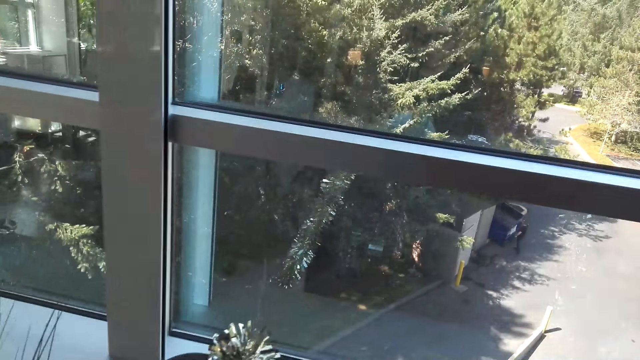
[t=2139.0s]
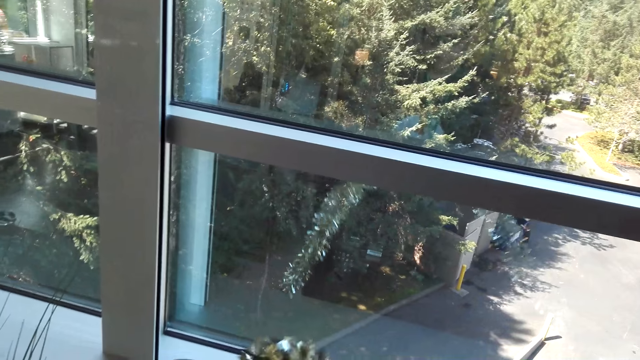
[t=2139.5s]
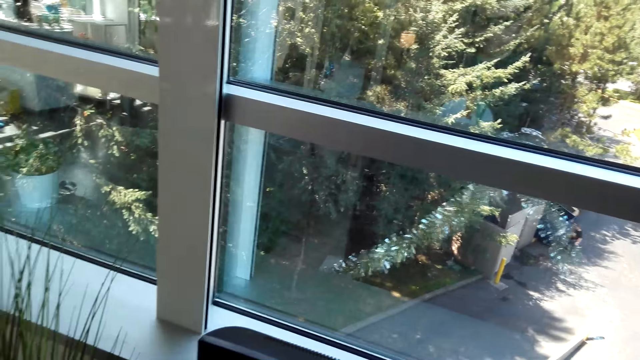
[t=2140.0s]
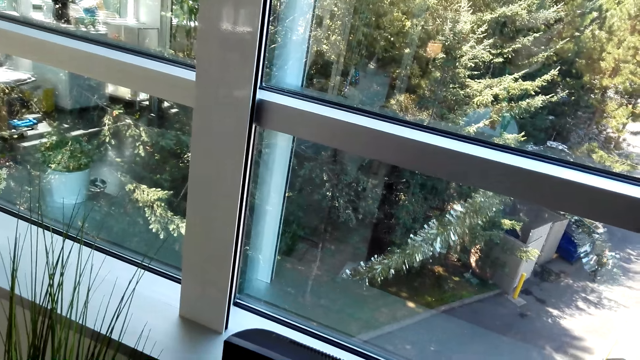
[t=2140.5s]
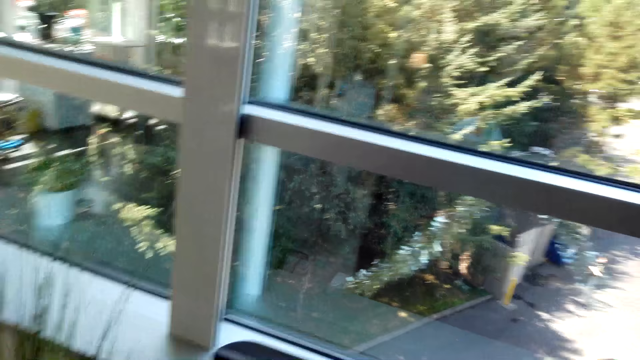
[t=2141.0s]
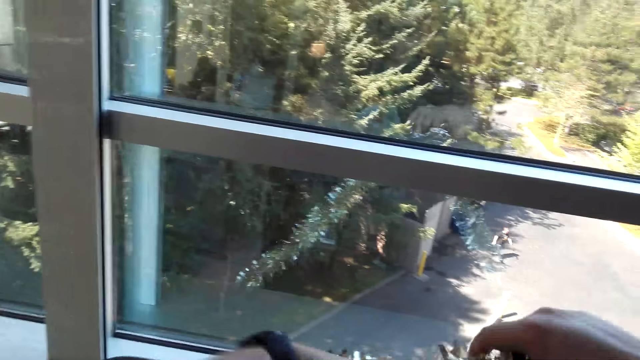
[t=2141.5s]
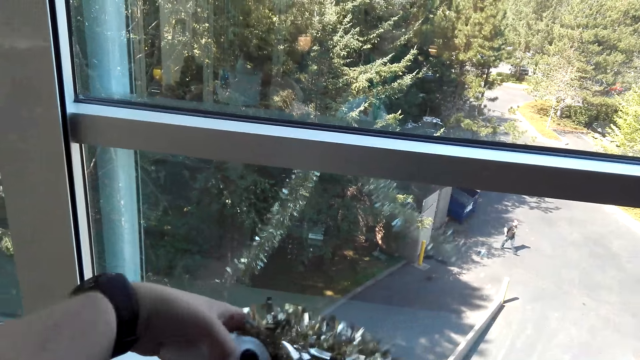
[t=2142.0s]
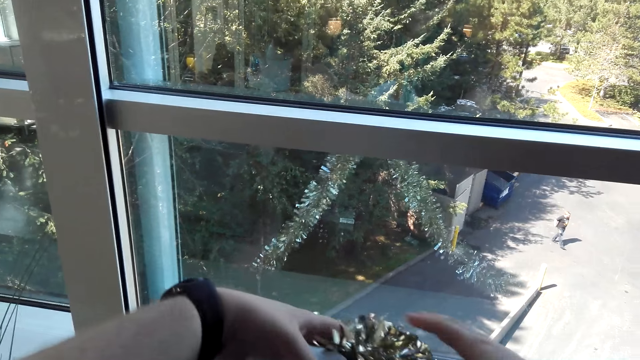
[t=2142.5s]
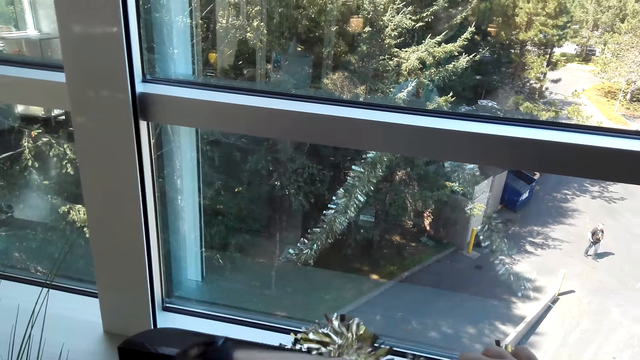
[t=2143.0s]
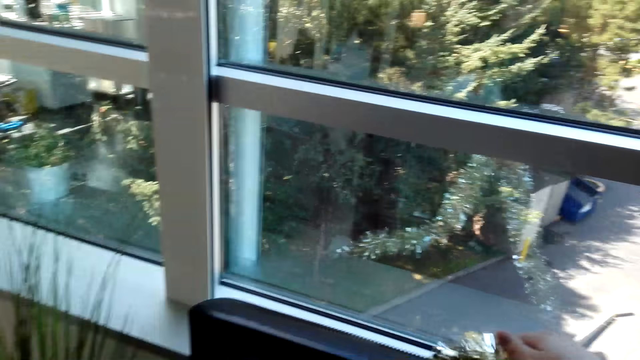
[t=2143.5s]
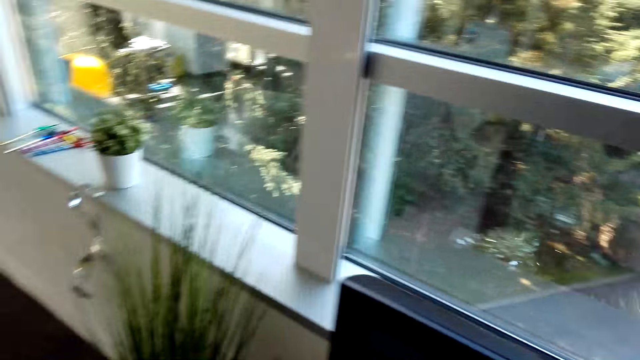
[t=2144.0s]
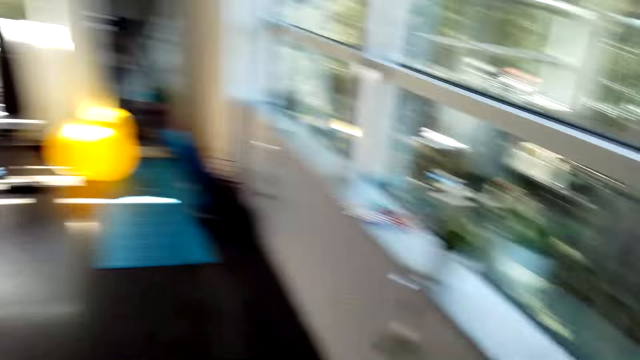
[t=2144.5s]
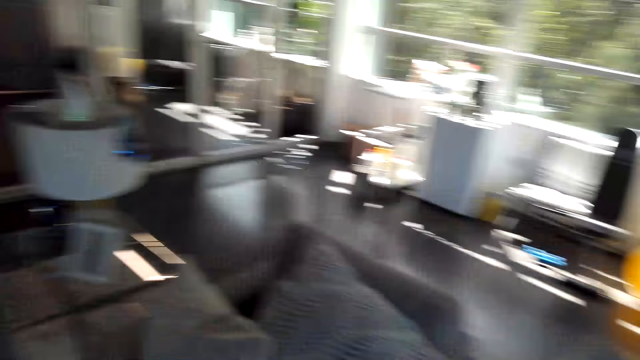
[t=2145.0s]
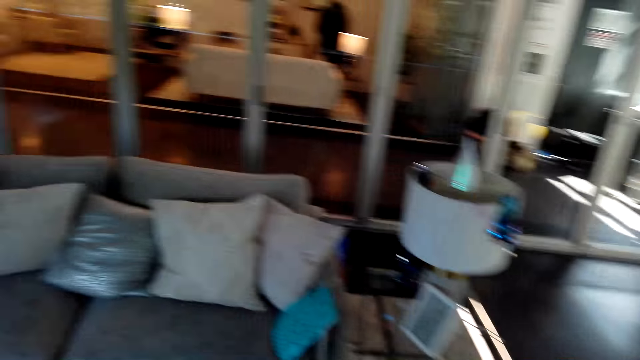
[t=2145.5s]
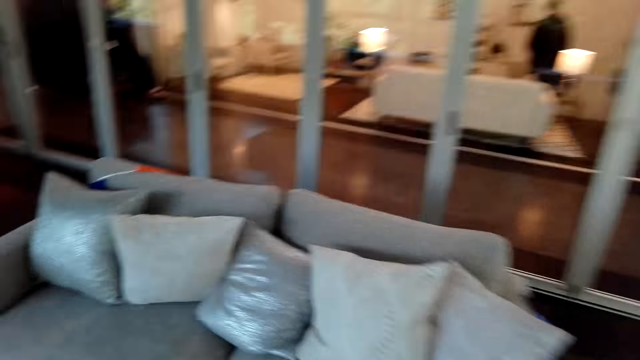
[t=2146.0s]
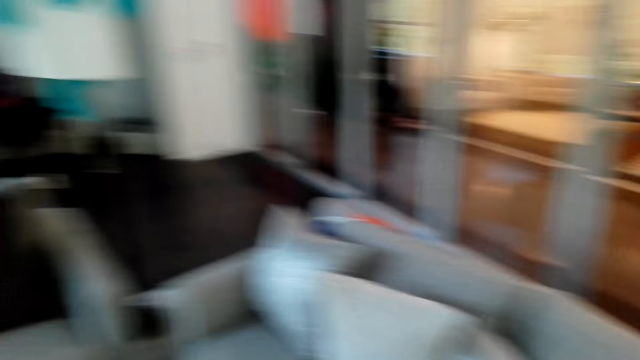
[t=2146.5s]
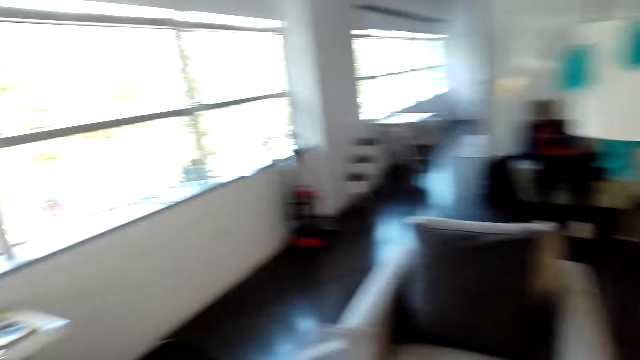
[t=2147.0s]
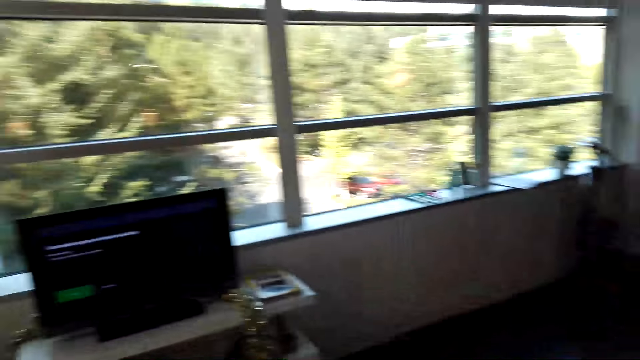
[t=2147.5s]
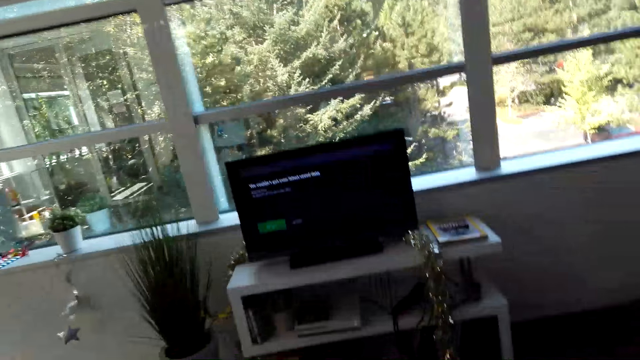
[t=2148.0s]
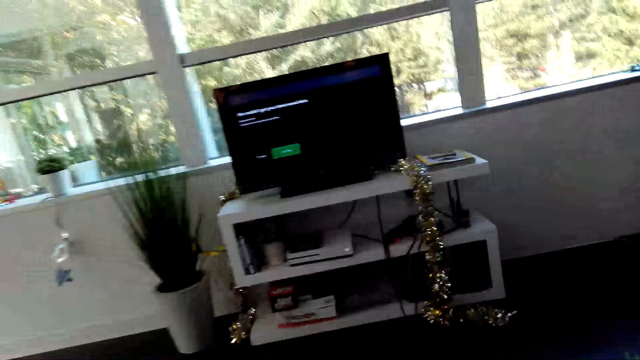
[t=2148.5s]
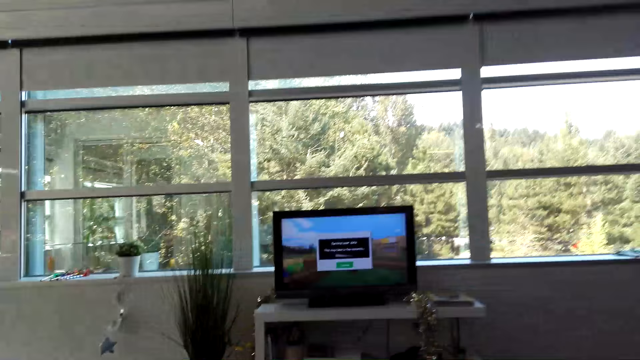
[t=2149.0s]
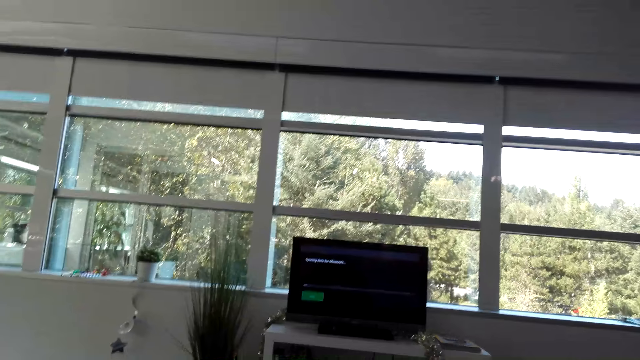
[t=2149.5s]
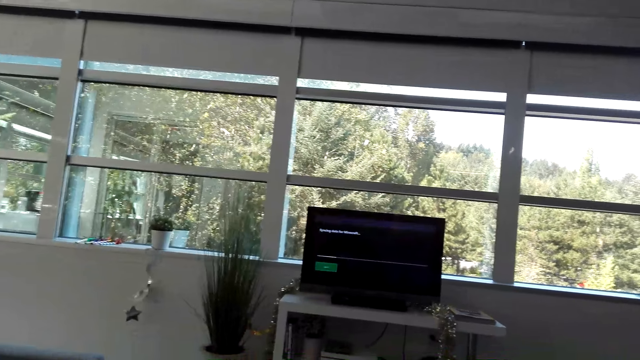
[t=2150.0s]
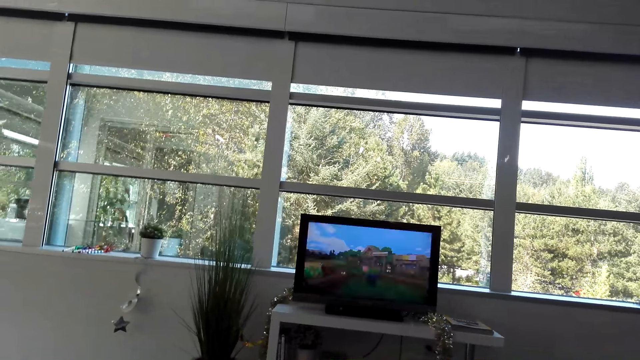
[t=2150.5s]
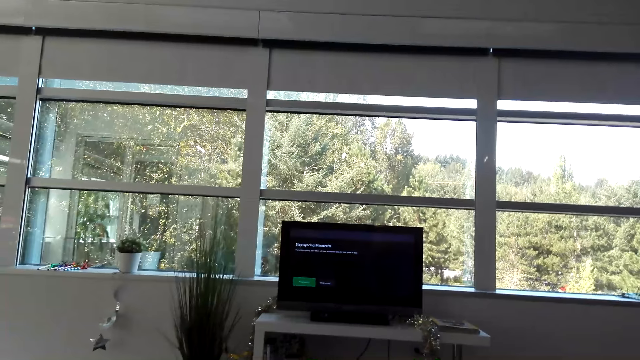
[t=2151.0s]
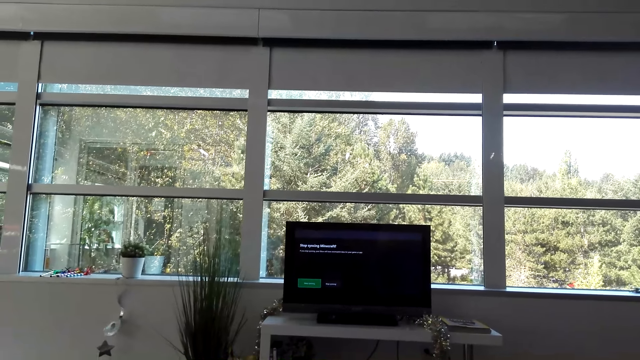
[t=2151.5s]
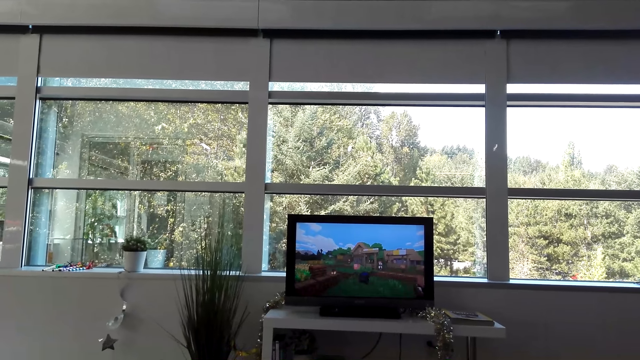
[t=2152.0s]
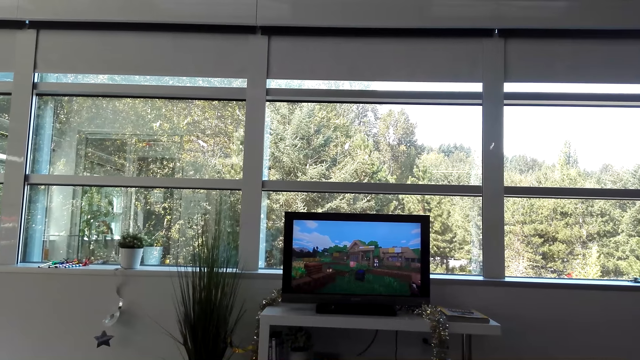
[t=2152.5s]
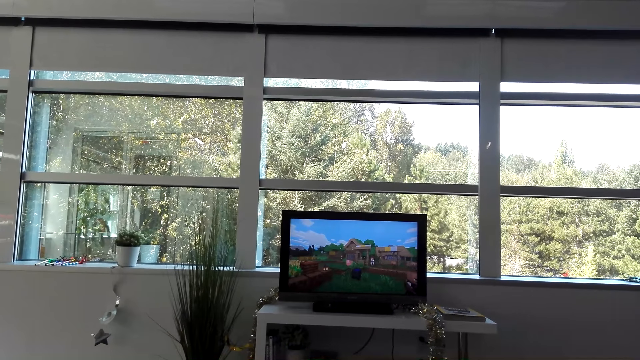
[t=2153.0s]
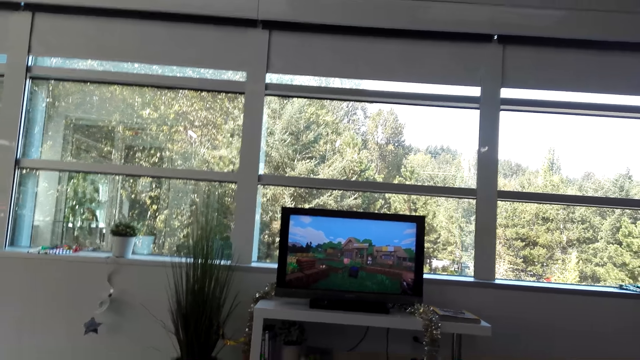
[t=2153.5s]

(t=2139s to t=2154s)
The camera wearer removes the decoration ribbon. They pick up the decoration ribbons. They walk in the room. They operate the television. They watch the television.

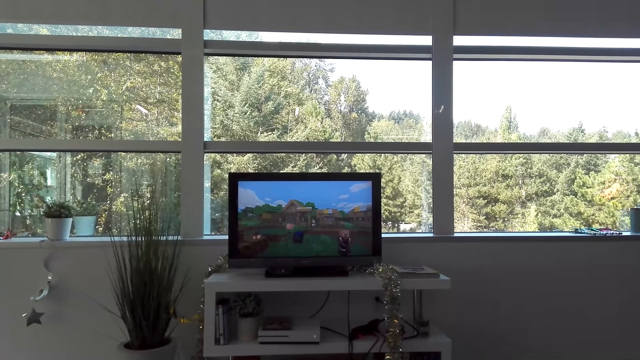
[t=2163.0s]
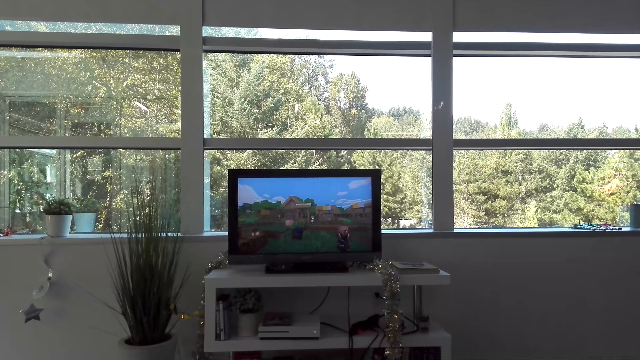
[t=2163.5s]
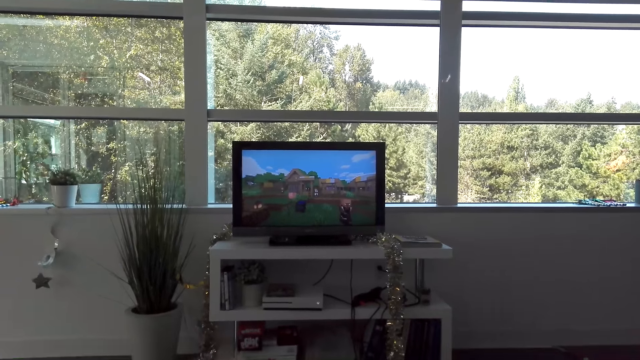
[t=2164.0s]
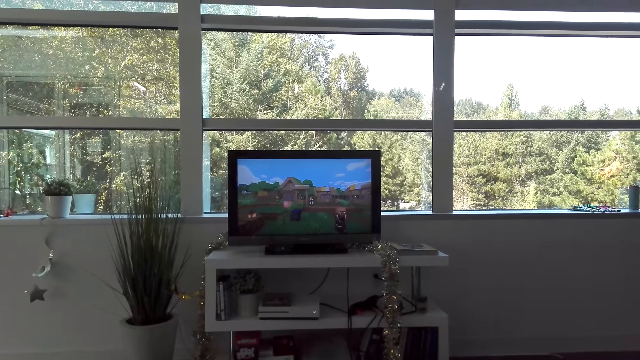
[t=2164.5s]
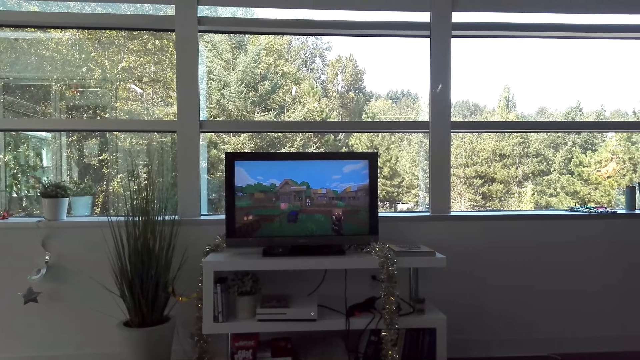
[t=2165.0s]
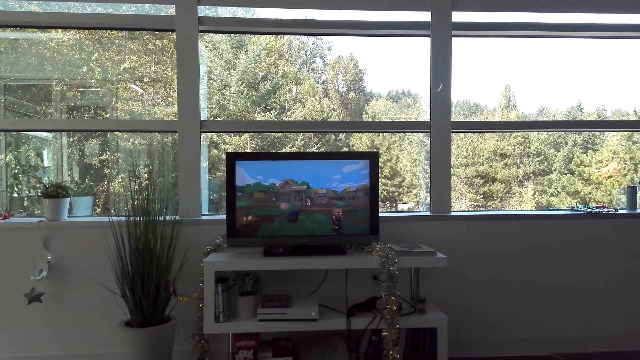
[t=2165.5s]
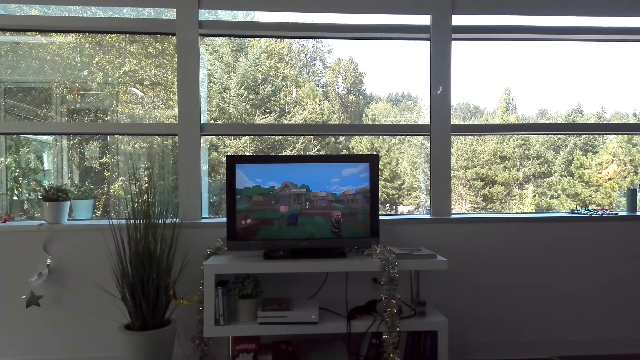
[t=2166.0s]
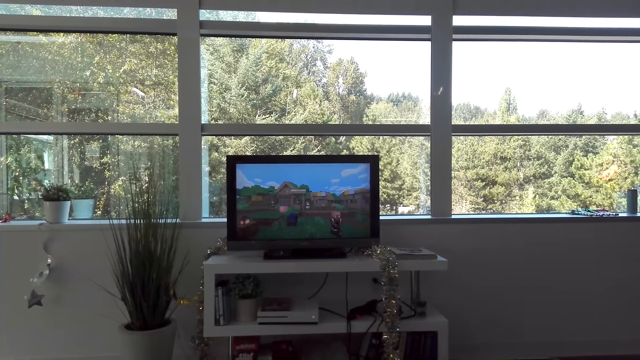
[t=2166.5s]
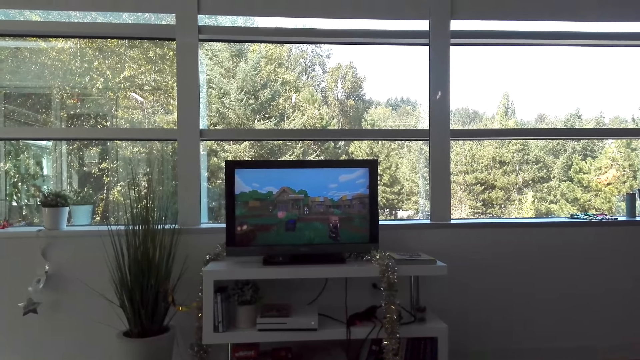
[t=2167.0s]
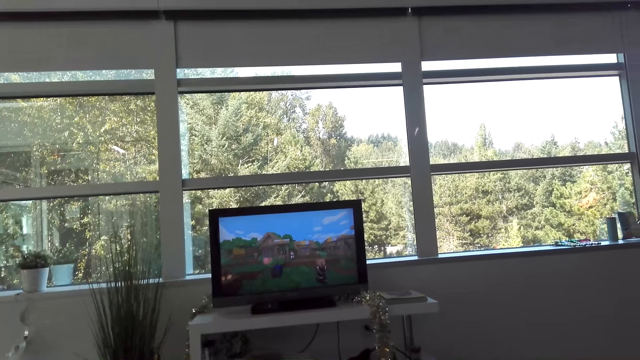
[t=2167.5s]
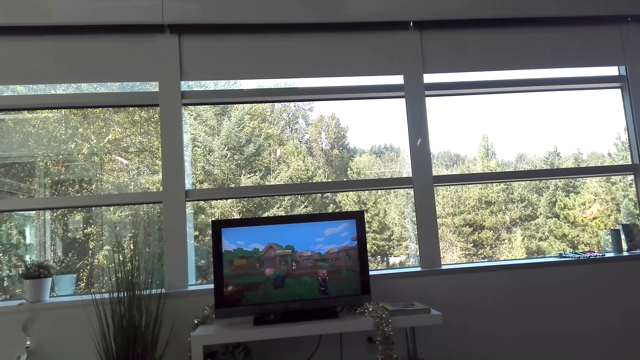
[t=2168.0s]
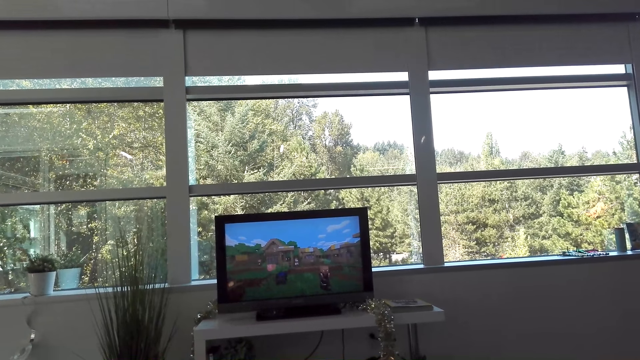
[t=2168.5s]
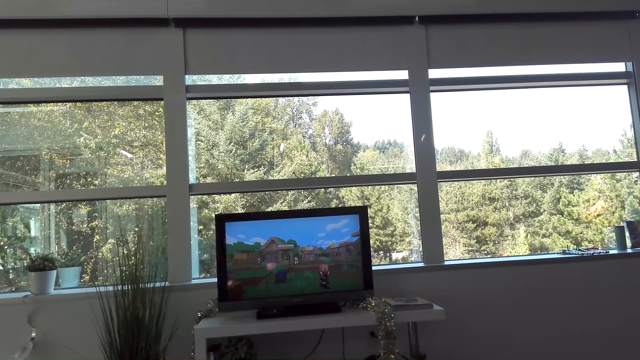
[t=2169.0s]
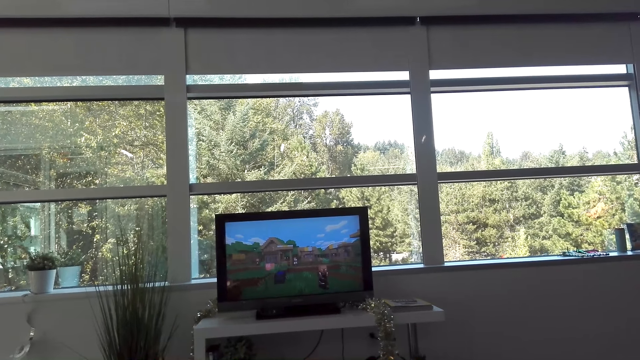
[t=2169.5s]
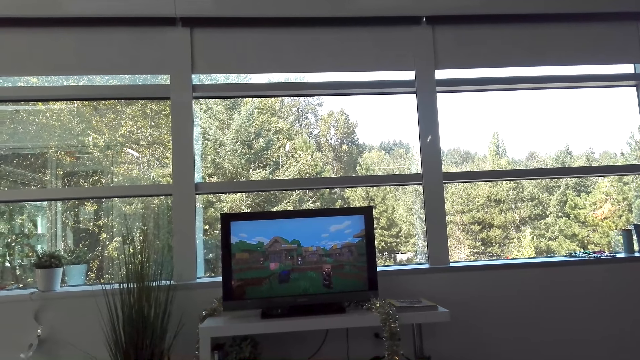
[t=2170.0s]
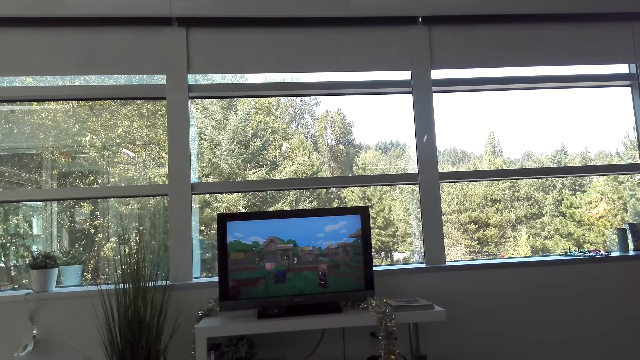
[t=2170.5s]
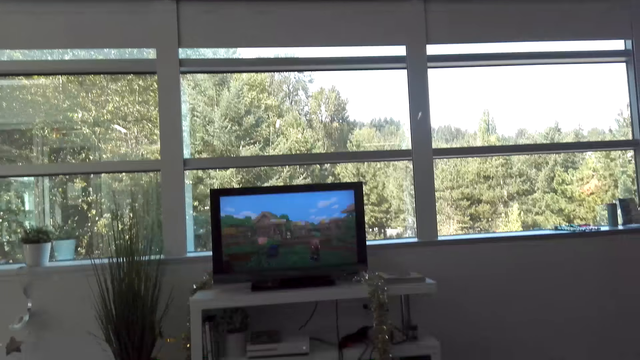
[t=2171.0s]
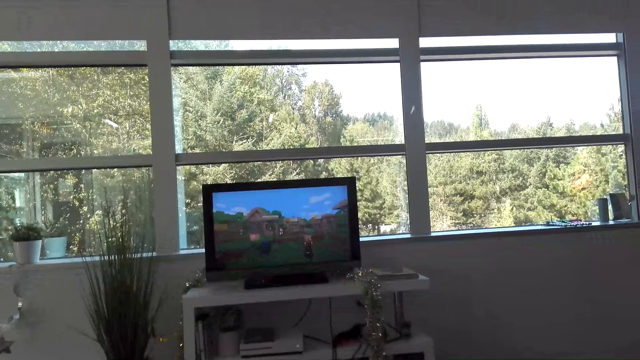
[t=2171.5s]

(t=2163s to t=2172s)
The camera wearer plays a video game.
